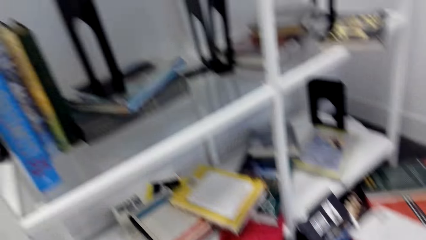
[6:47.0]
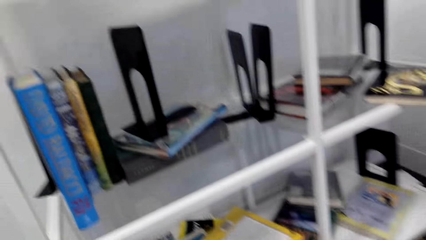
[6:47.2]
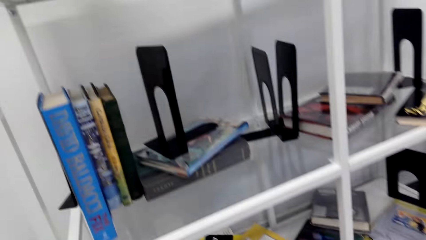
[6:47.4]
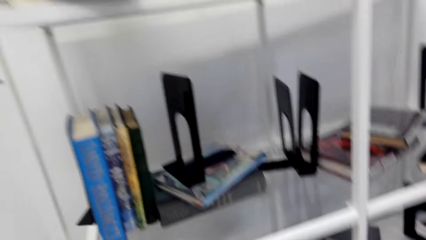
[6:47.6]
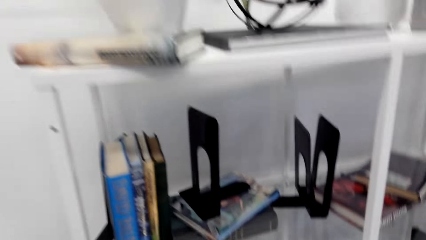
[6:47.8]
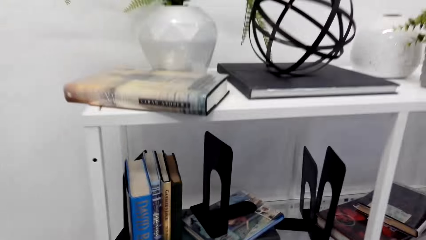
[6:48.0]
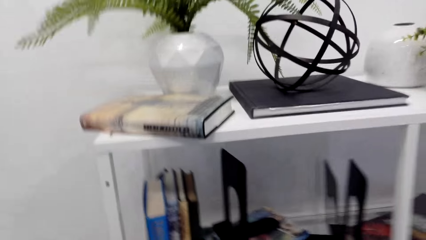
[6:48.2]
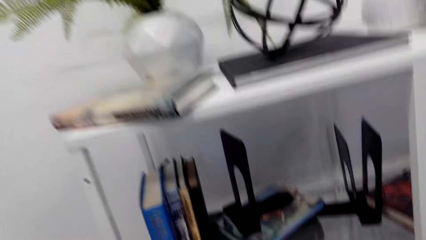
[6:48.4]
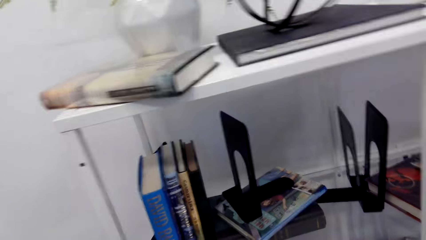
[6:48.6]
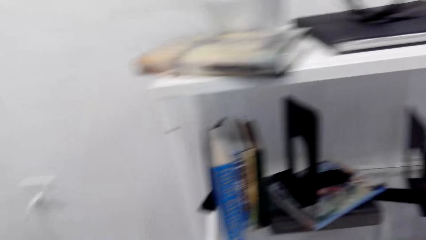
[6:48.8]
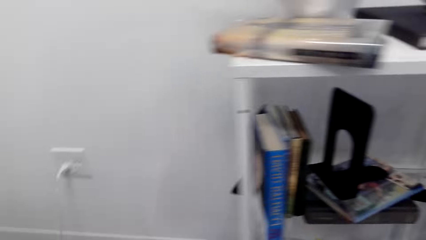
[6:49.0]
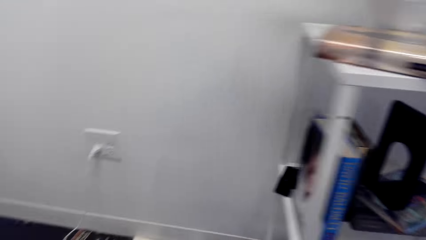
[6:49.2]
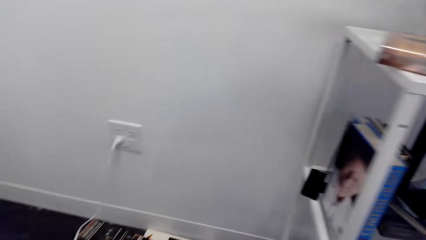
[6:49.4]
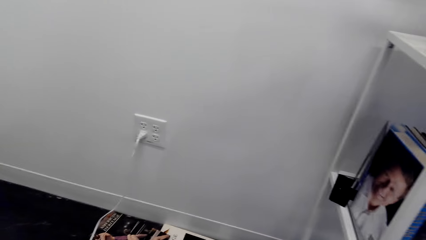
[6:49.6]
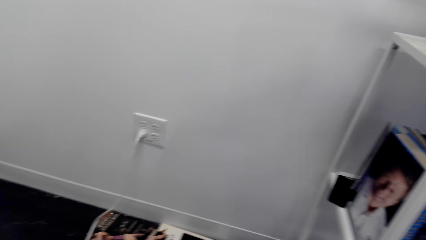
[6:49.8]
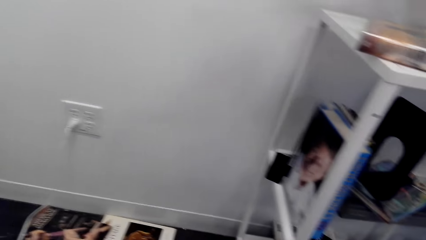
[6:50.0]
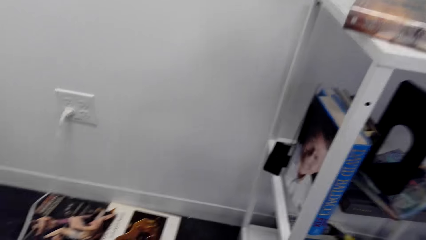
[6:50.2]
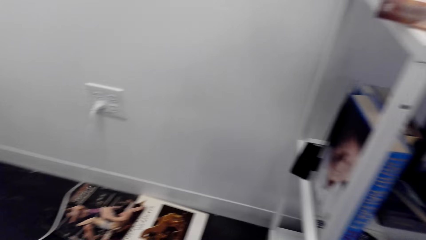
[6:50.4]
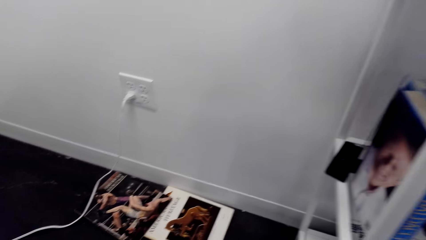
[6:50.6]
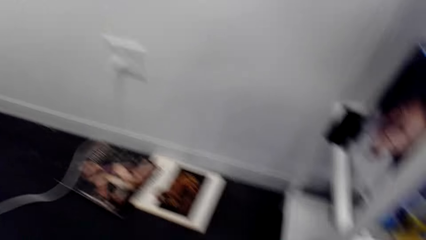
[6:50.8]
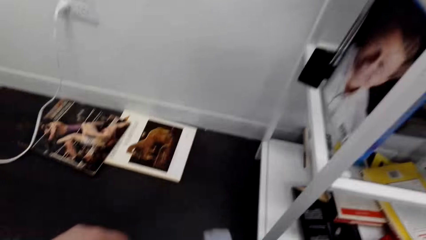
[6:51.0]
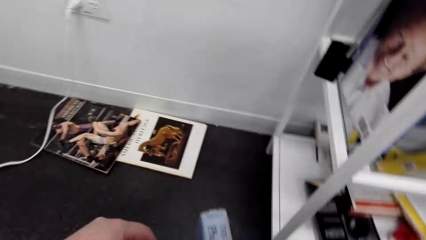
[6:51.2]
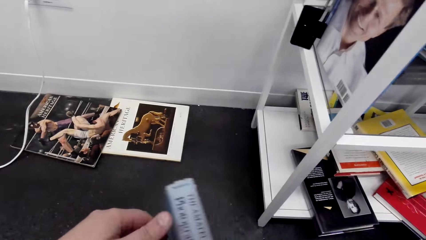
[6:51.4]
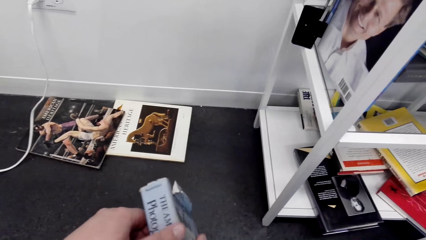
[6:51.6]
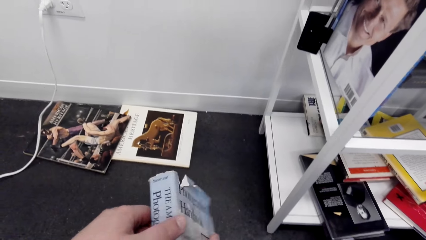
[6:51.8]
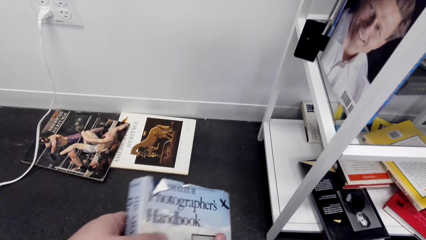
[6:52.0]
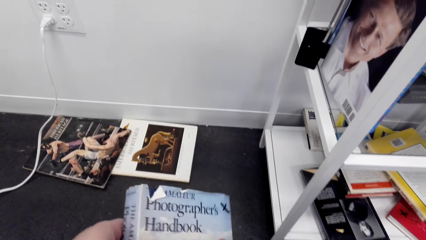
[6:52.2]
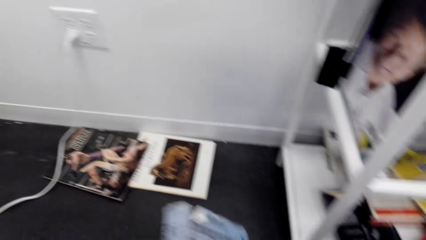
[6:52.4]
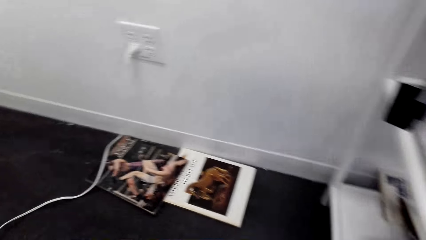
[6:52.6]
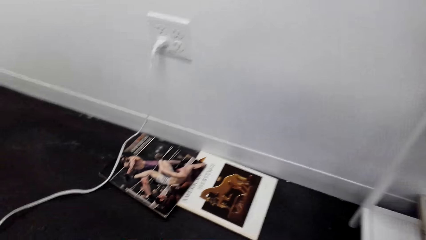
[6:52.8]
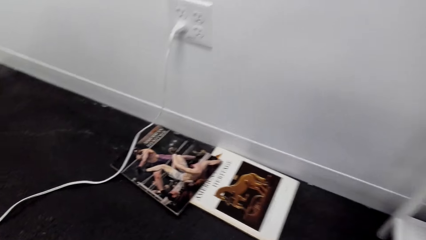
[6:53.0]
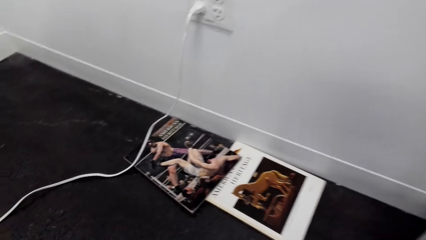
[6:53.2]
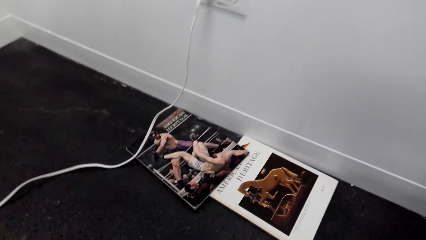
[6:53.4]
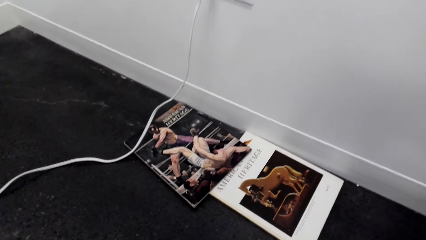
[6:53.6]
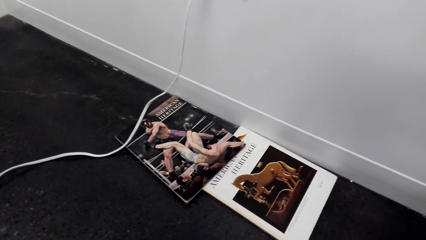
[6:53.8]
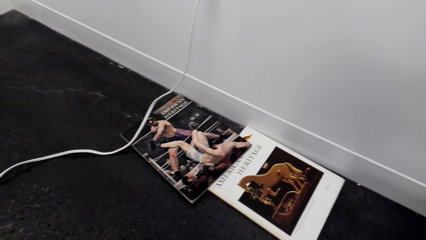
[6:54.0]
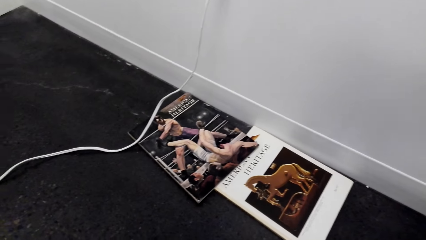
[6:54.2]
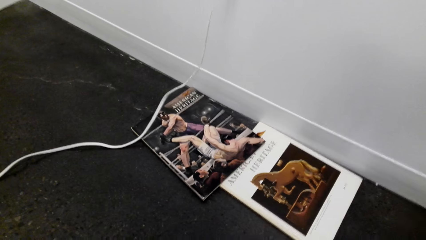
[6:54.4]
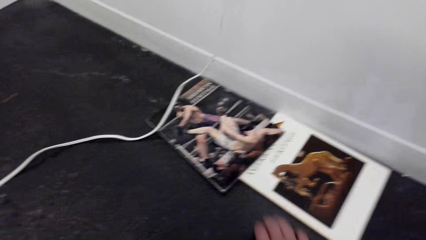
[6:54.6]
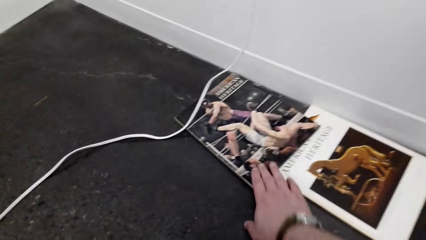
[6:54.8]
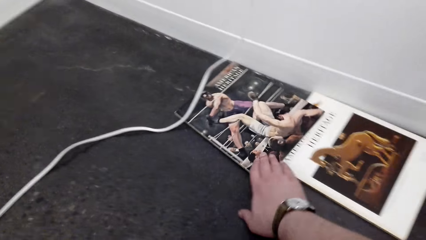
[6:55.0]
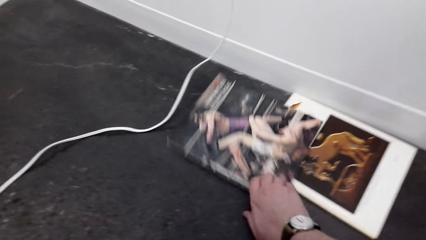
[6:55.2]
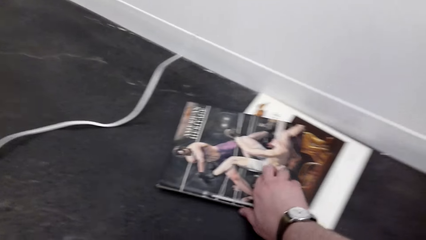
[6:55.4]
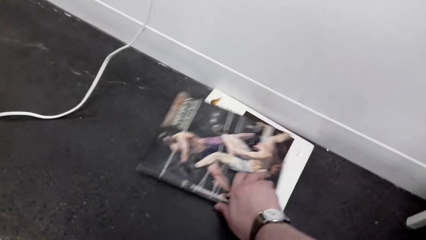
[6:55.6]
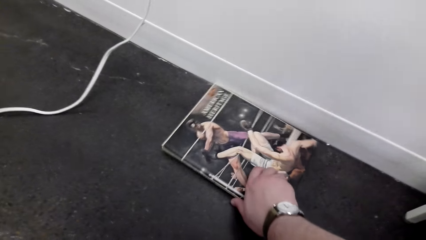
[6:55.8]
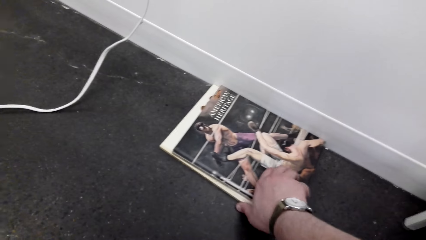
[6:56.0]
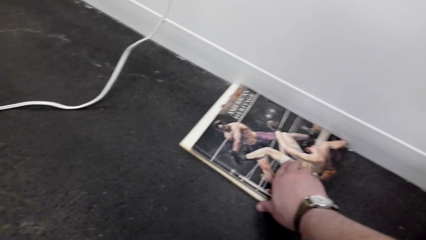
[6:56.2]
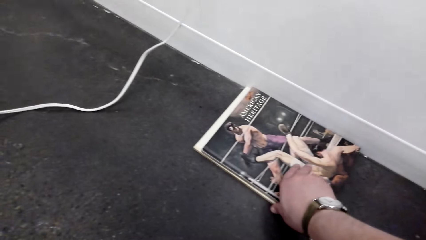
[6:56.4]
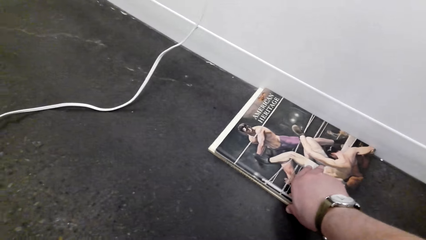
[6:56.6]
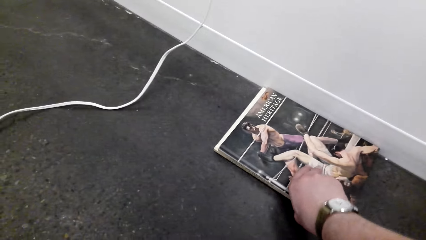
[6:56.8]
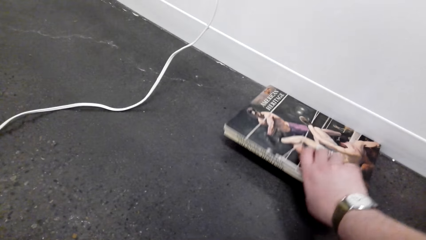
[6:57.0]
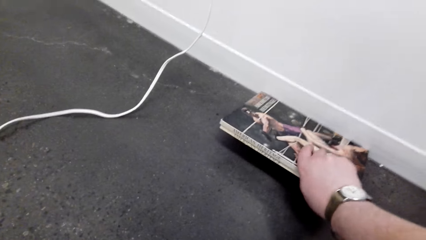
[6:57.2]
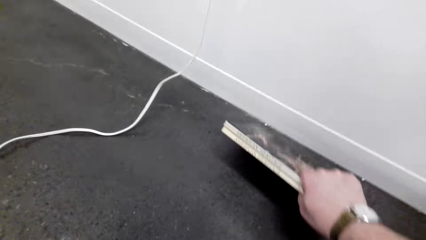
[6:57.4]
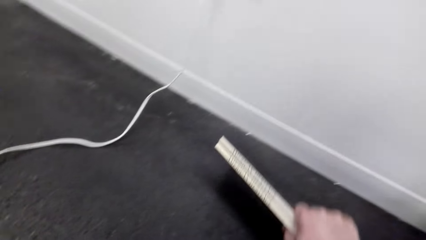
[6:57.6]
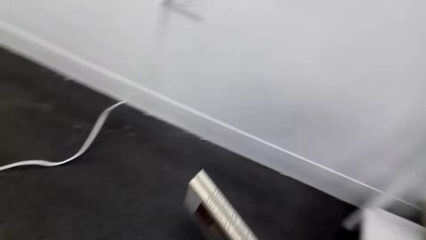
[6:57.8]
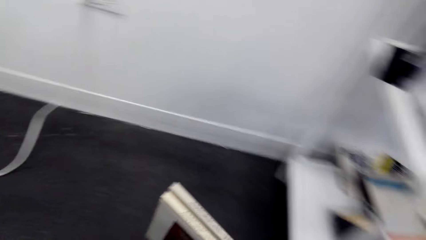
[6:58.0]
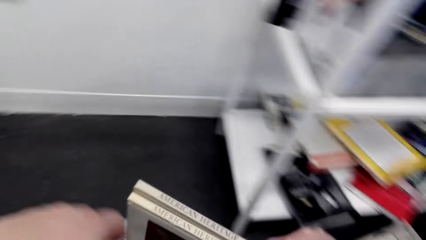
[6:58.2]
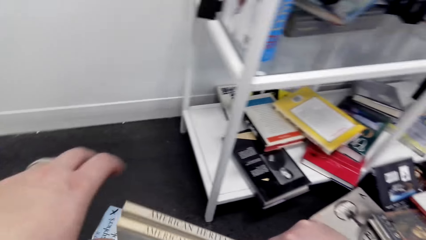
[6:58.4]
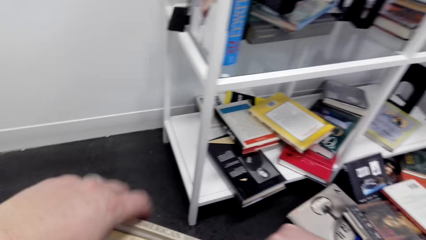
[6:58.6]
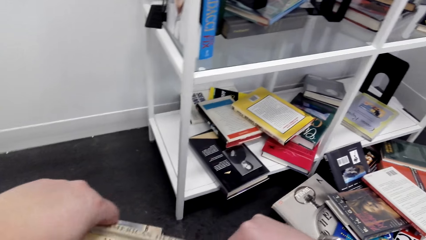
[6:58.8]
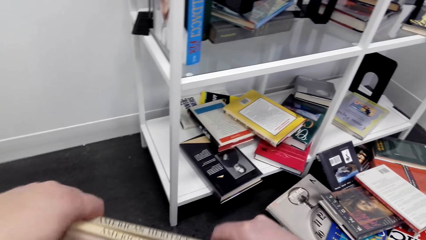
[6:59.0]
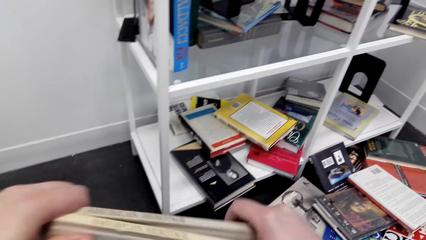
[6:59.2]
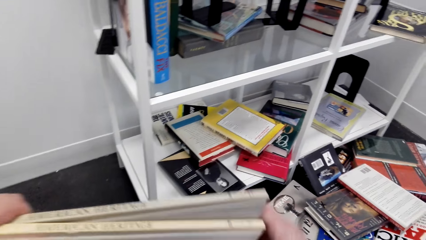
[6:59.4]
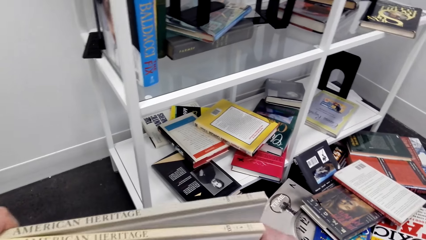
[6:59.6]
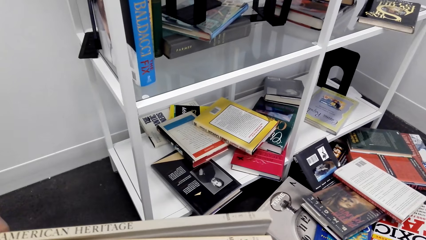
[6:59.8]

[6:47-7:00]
The camera wearer moves around the room. They look around. They hold a book. They lift the book. They look around. They move around the room. They move books on the floor. They take a book. They talk to people. They lift the book. They take a book.

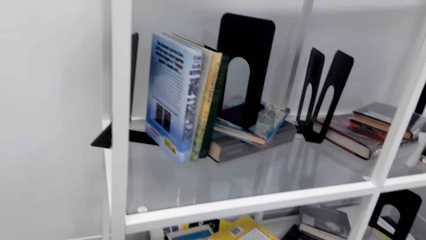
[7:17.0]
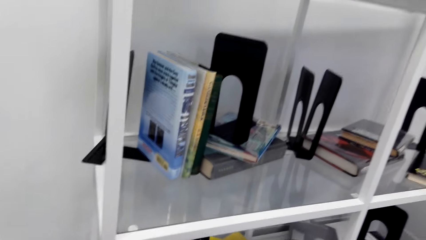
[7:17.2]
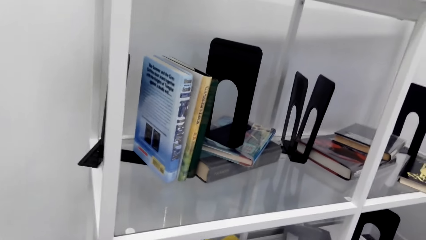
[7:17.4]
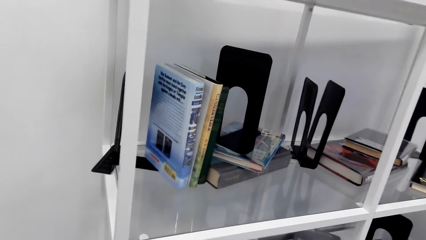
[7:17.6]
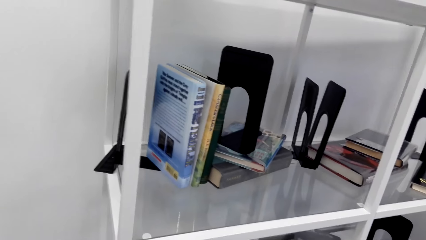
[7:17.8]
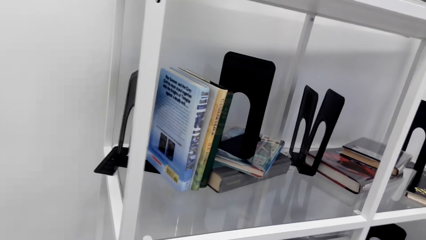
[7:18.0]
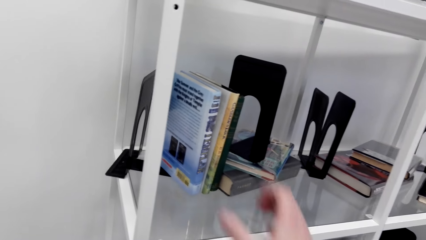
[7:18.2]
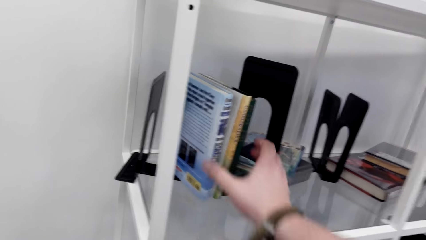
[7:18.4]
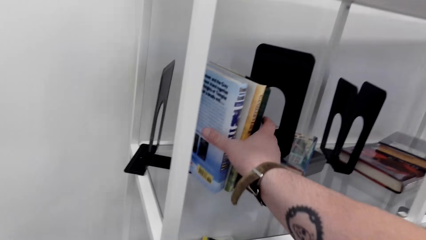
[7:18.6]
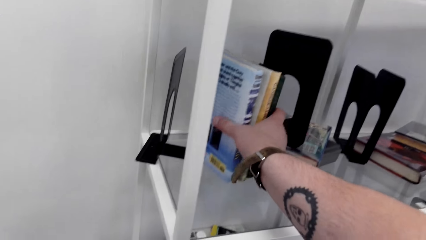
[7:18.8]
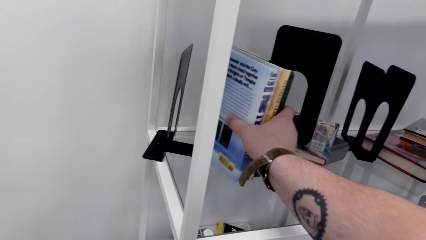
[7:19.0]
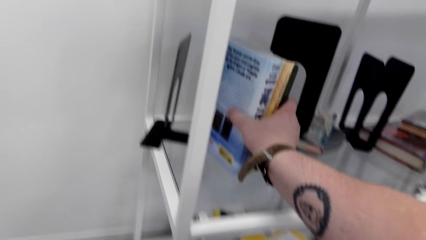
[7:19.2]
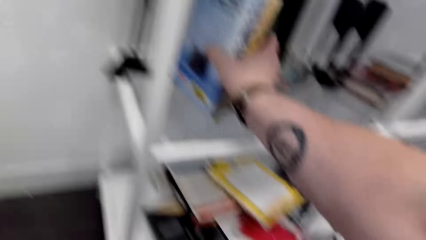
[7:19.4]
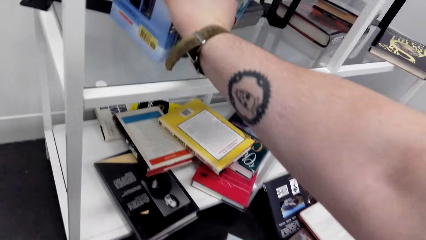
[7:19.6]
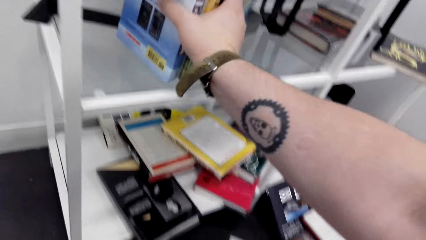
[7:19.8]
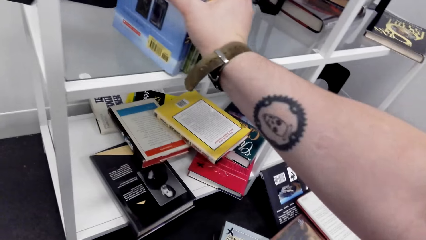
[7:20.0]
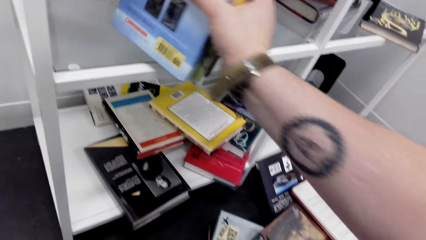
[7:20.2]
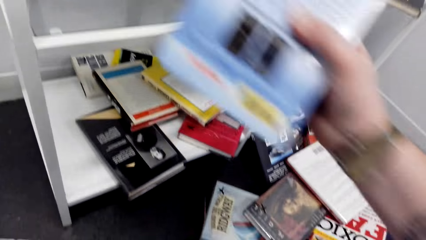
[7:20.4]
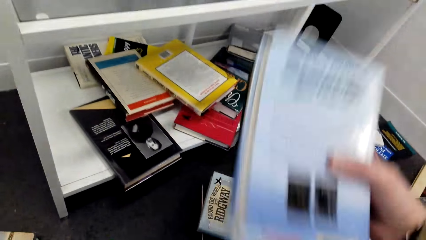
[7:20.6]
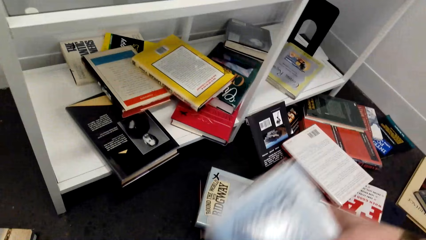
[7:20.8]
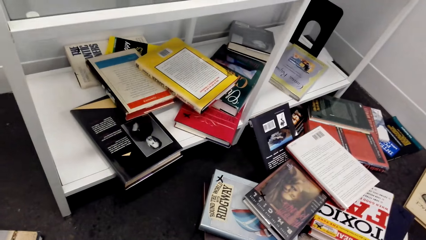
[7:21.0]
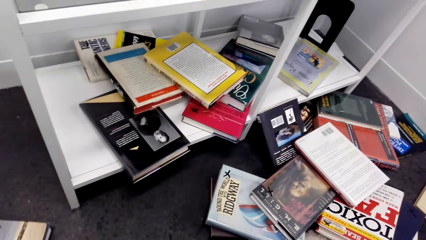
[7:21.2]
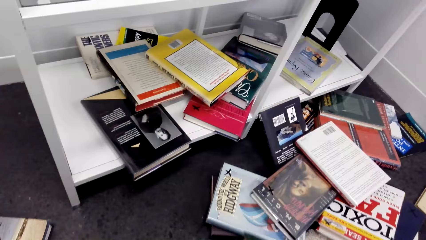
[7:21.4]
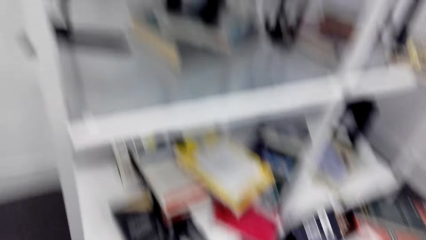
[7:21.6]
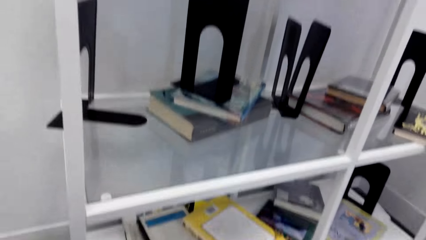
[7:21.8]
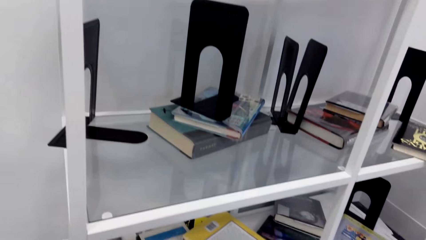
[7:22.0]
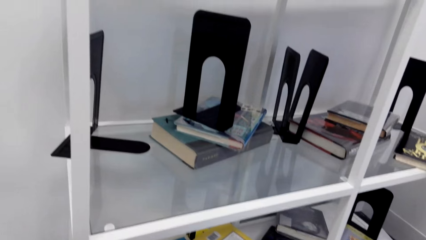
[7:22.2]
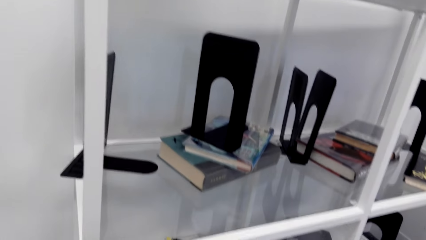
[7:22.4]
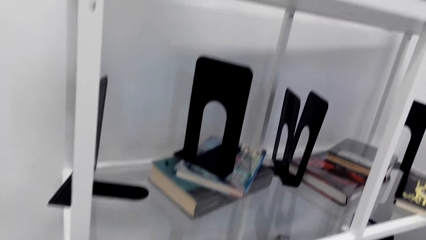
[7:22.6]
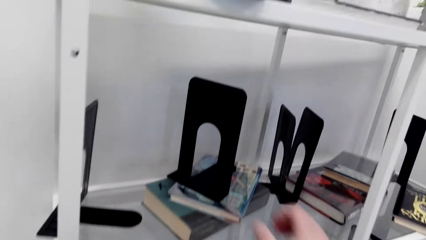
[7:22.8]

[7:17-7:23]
The camera wearer looks around. They talk to people. They pick up books from the shelf.
